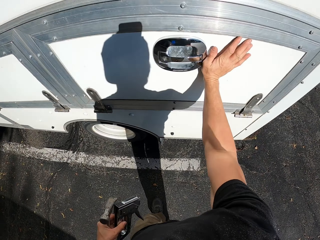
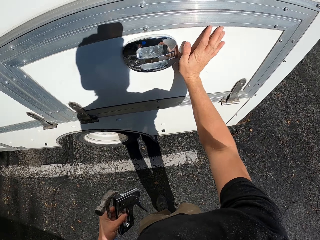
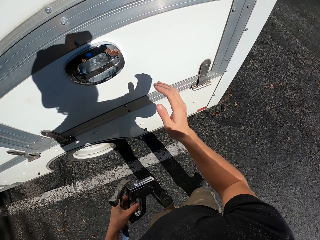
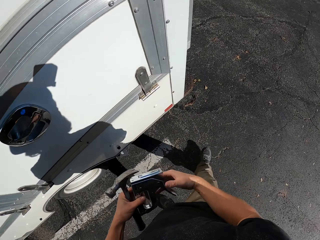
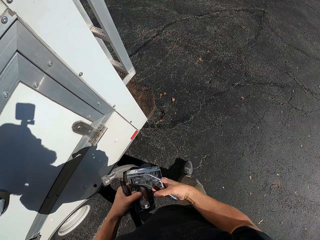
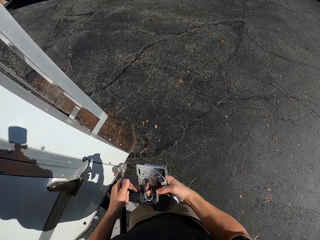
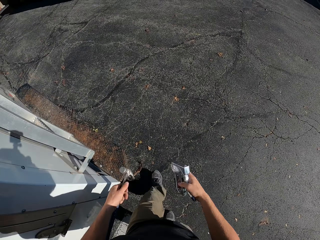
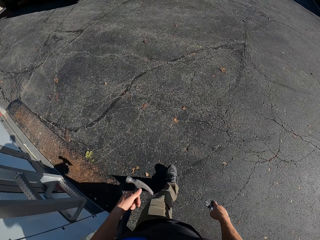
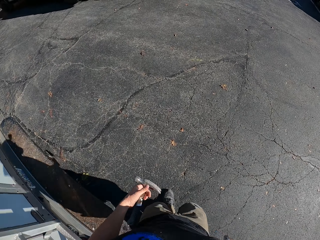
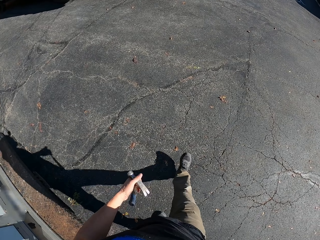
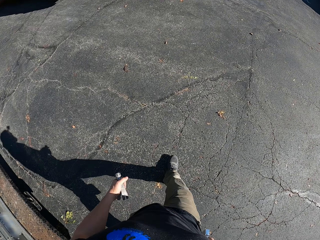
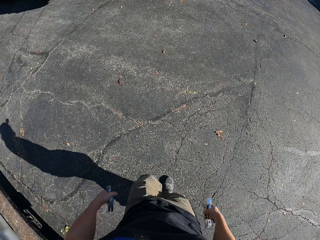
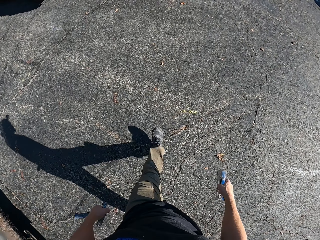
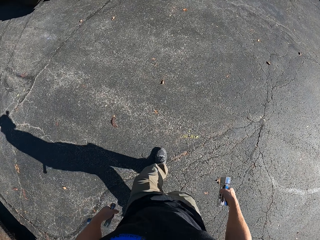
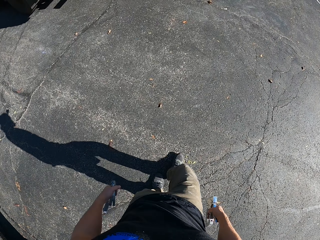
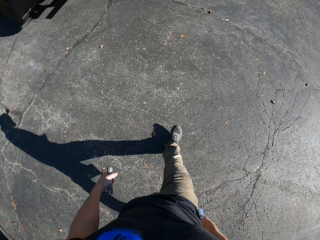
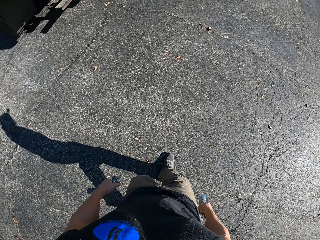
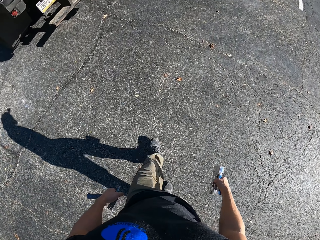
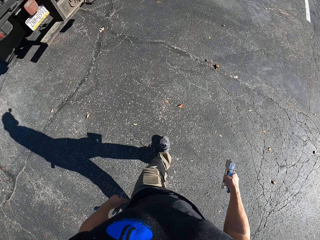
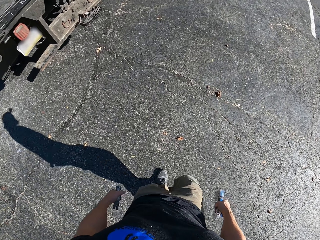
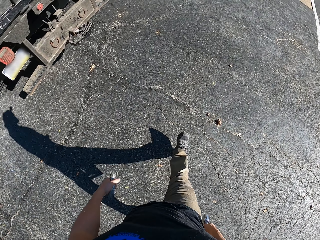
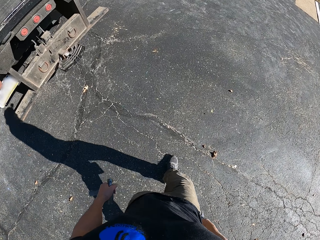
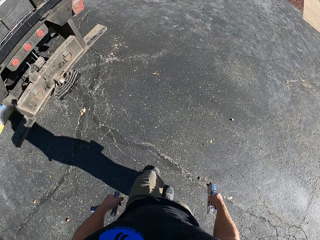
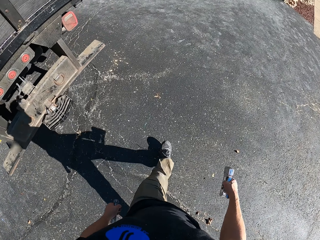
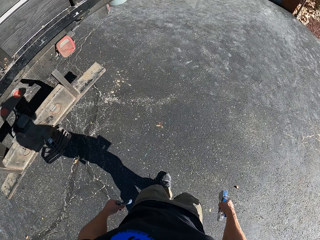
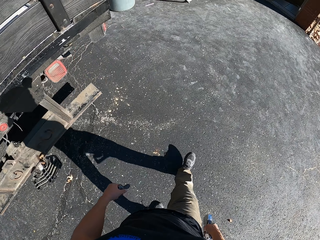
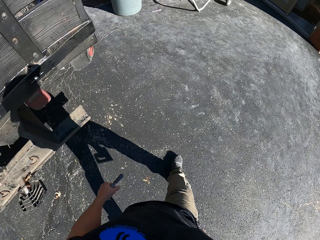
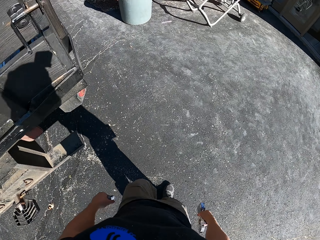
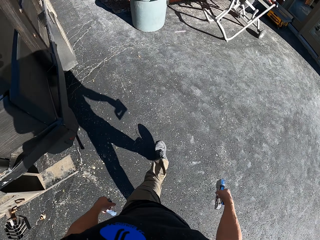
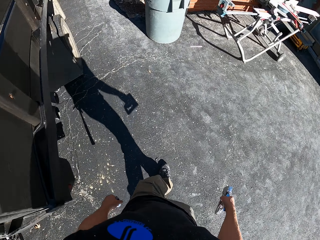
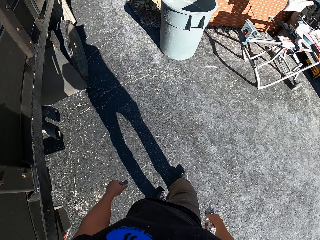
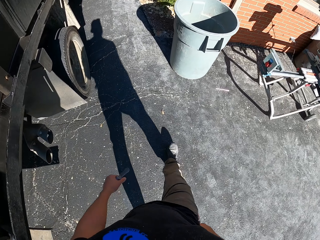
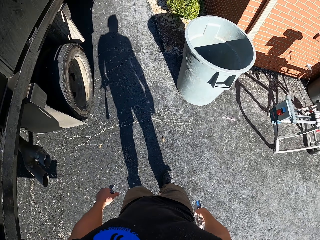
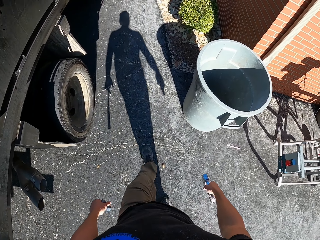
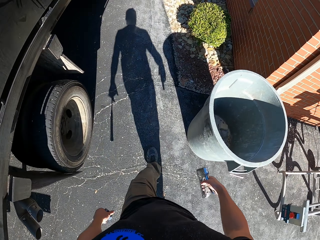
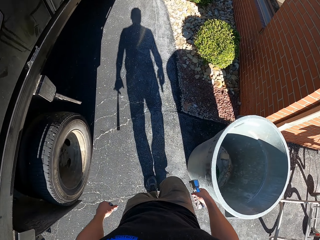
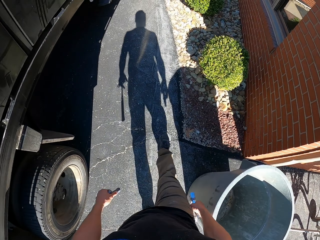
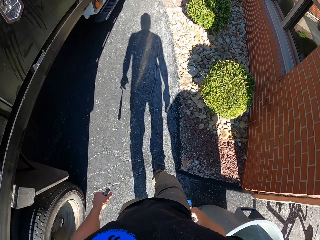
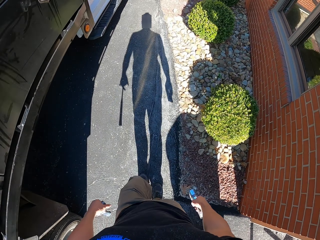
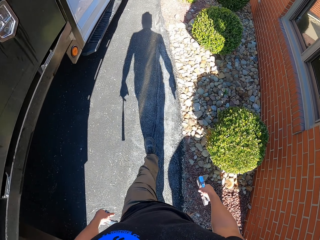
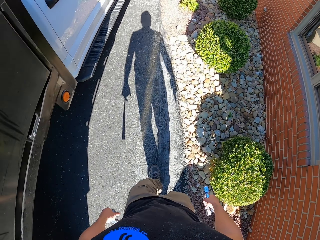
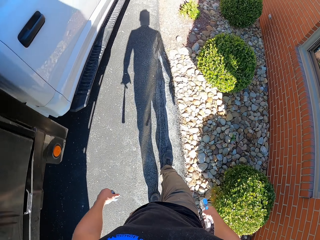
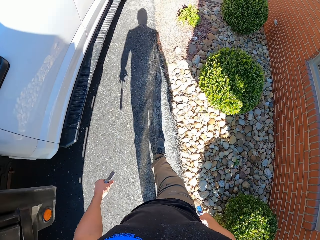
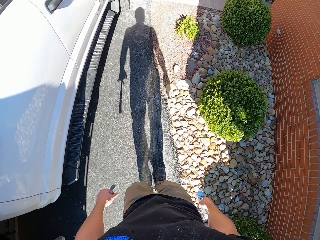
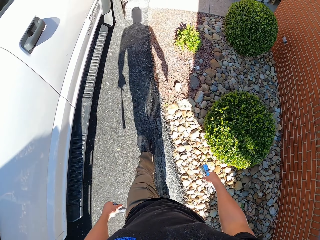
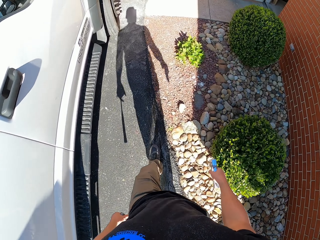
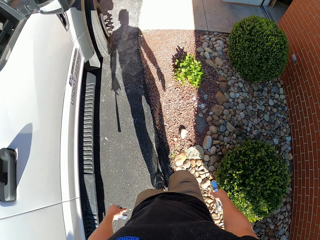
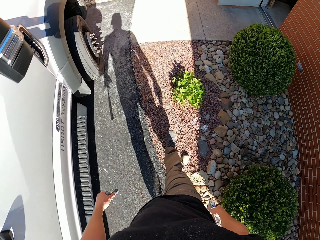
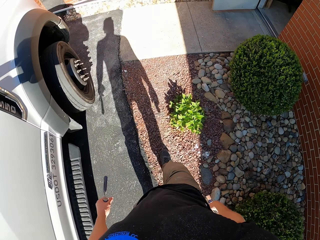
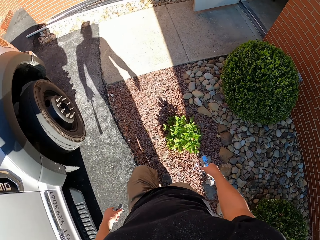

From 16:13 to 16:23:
The camera wearer walks around the compound.

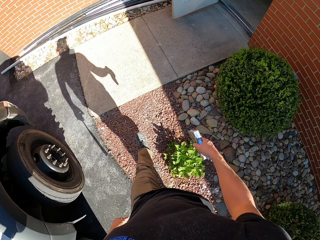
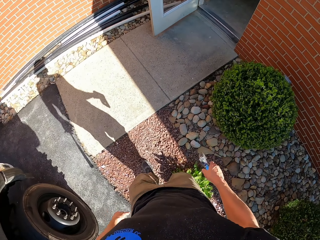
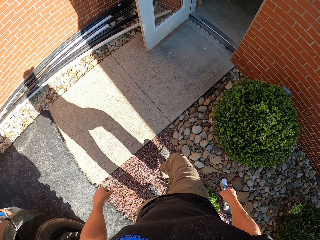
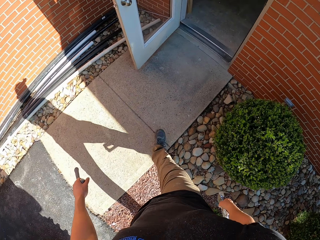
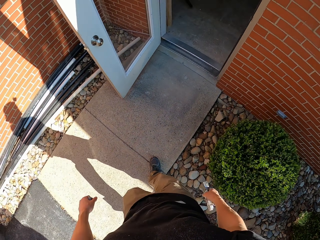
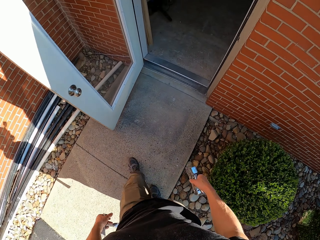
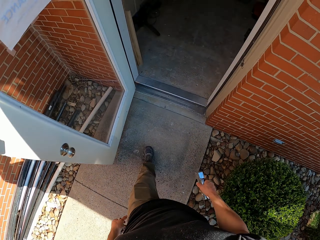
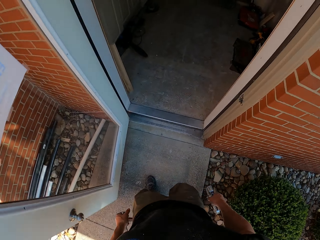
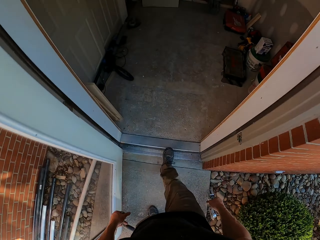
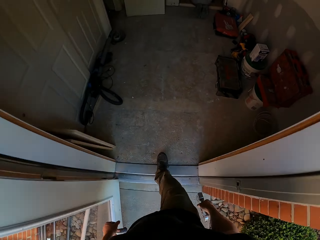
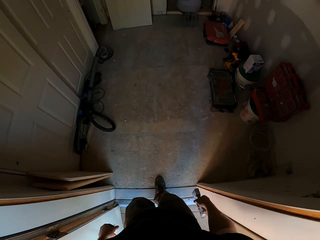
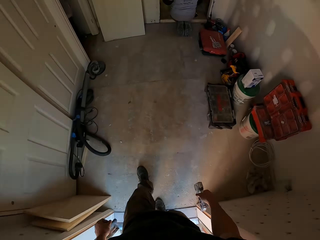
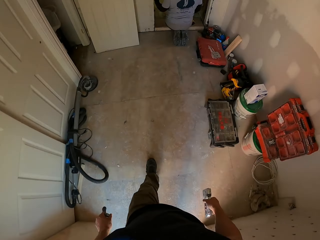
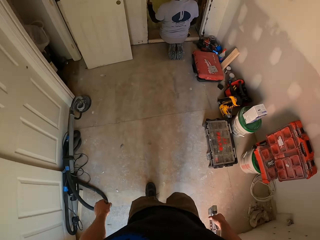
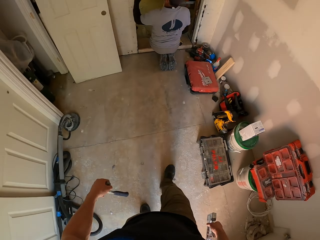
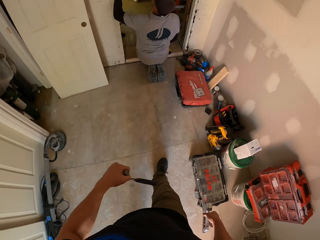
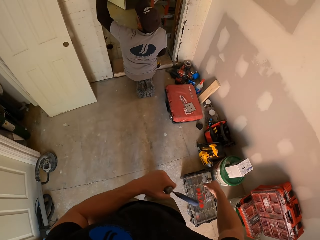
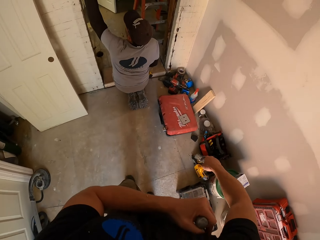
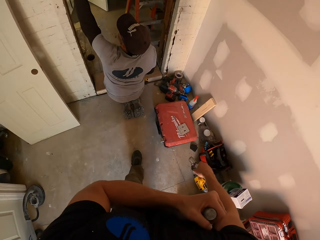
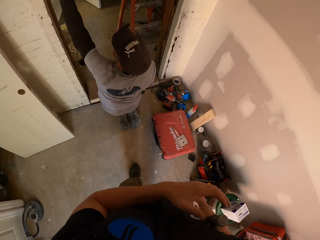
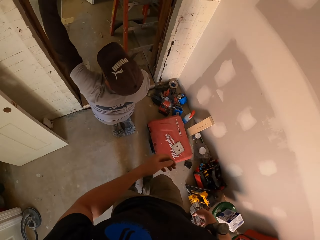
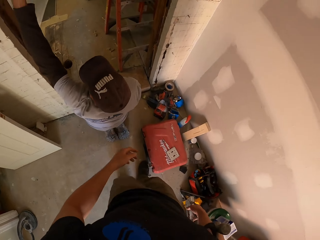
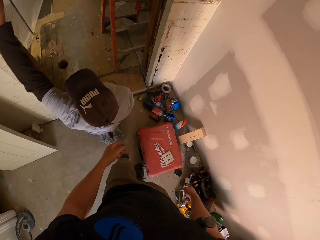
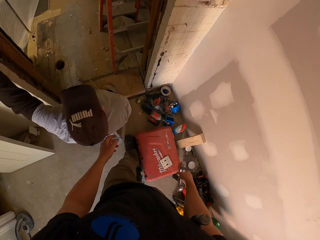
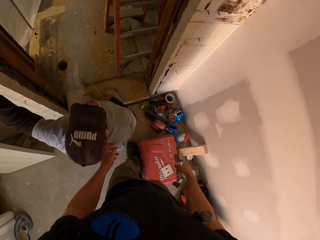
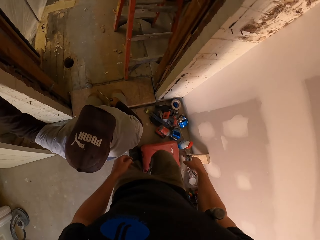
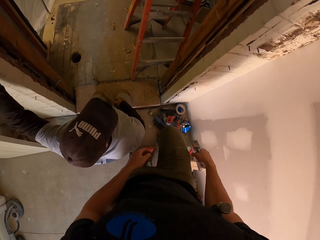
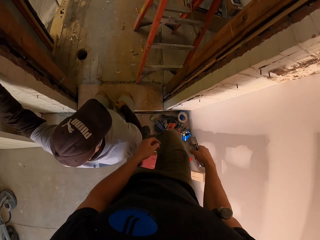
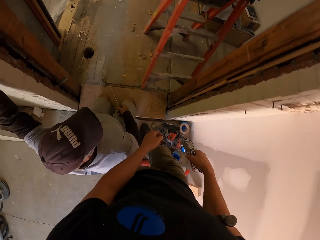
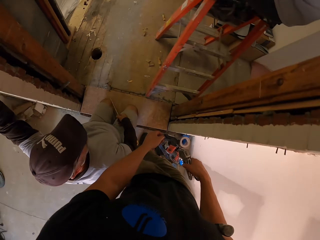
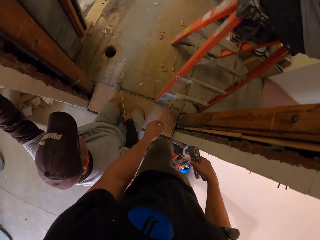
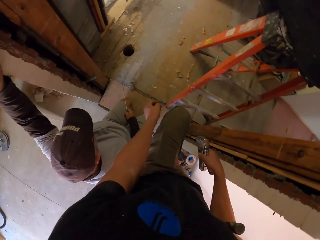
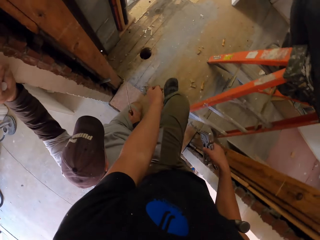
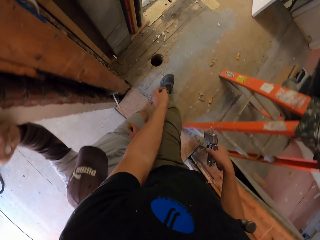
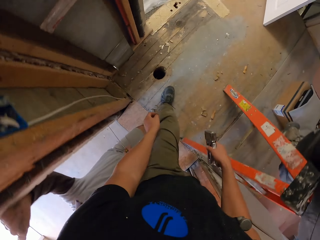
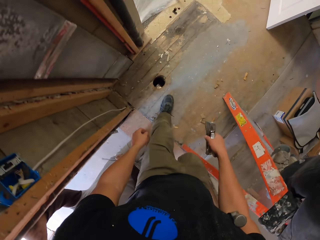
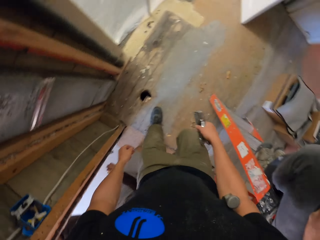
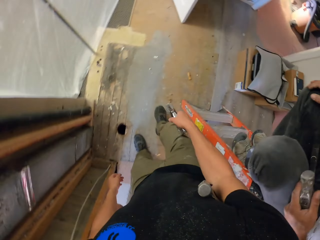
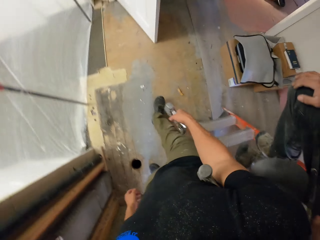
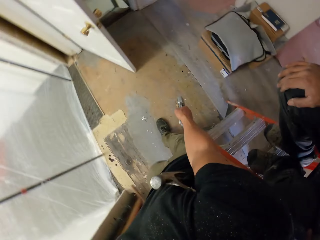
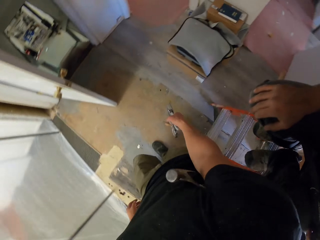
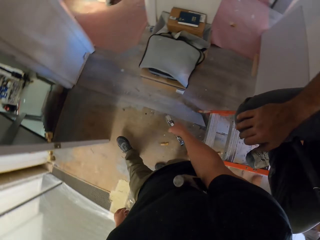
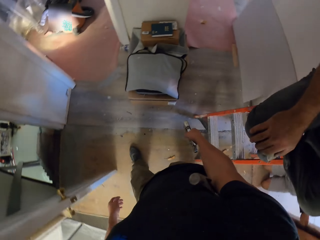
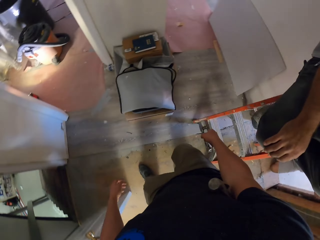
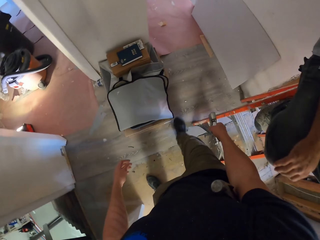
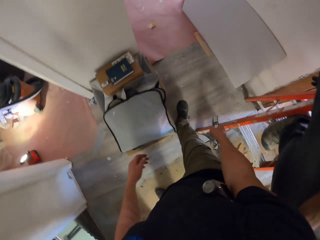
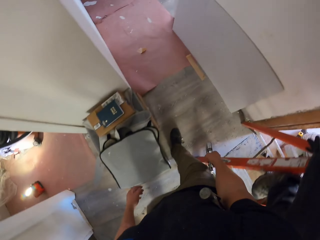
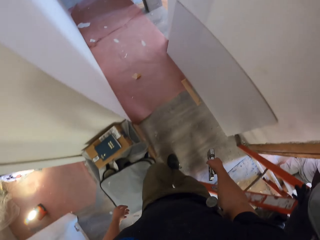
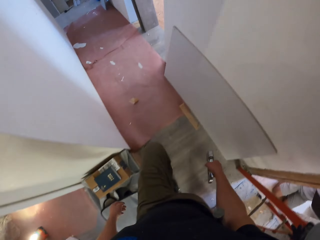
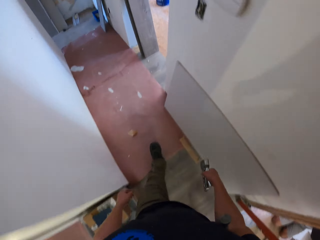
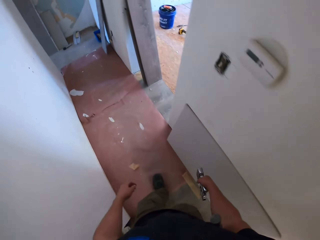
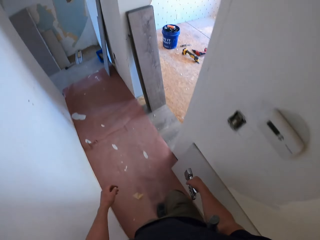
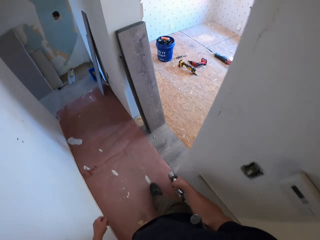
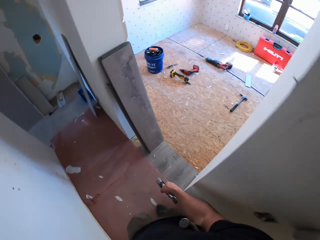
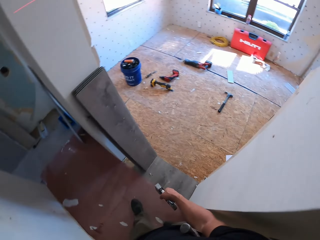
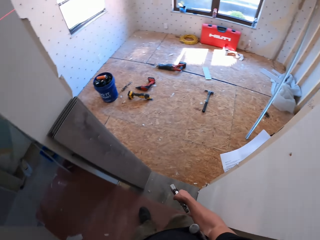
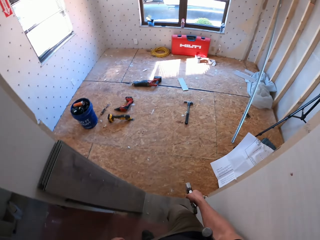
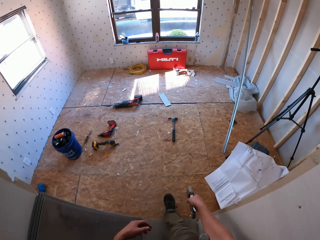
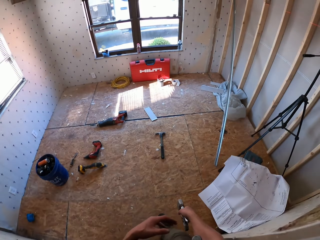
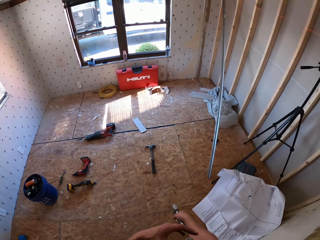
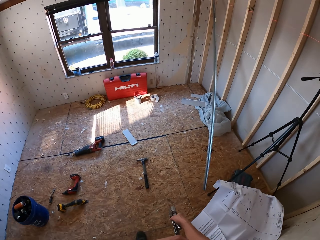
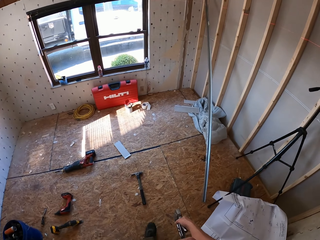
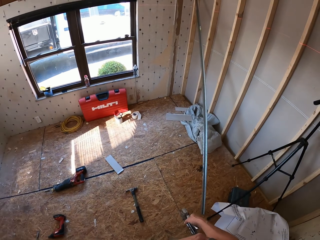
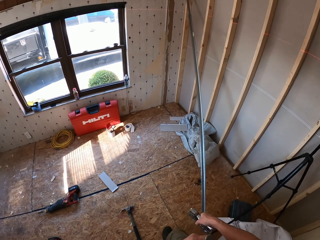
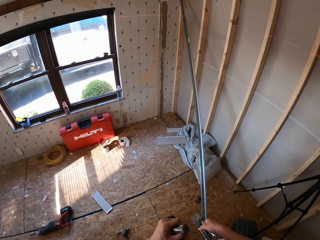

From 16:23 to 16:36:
The camera wearer walks into the house. They hold the hammer under the arm. They walk past a person. The camera wearer walks around in the house.
